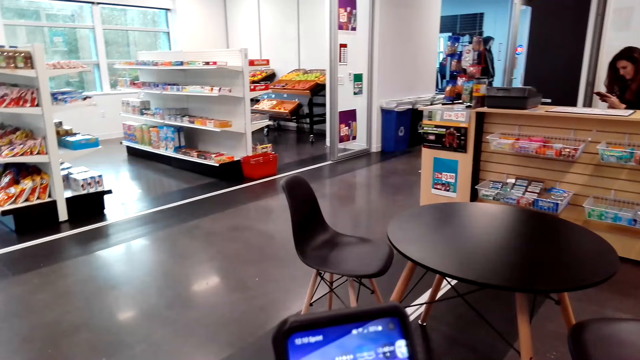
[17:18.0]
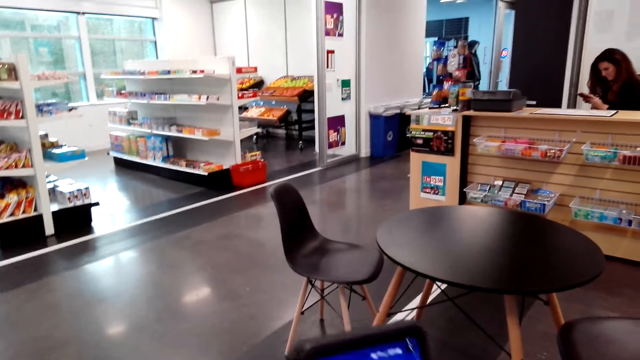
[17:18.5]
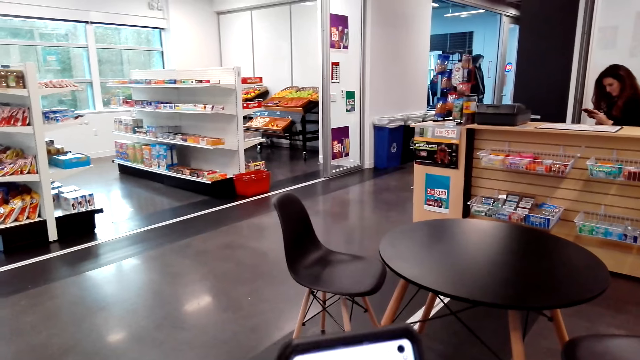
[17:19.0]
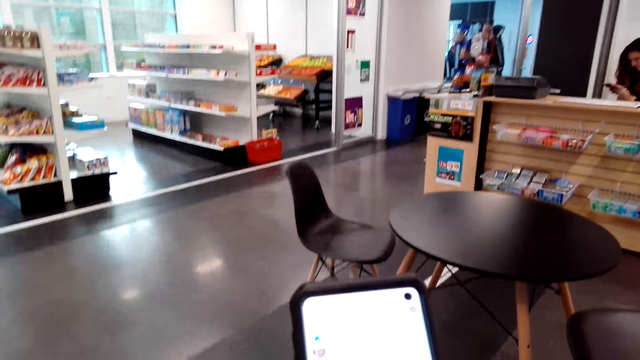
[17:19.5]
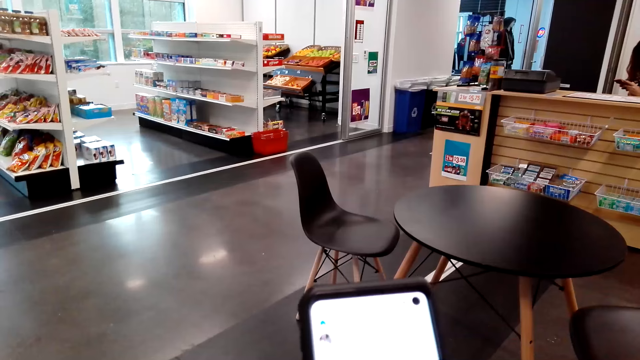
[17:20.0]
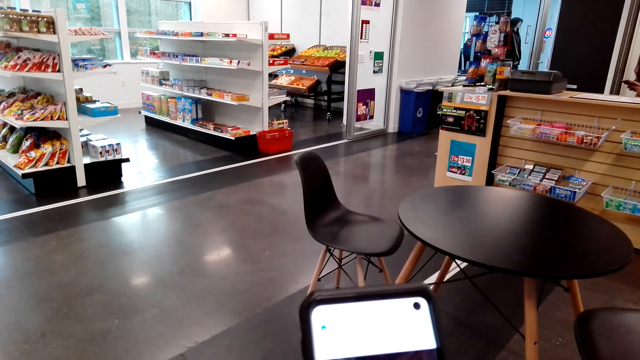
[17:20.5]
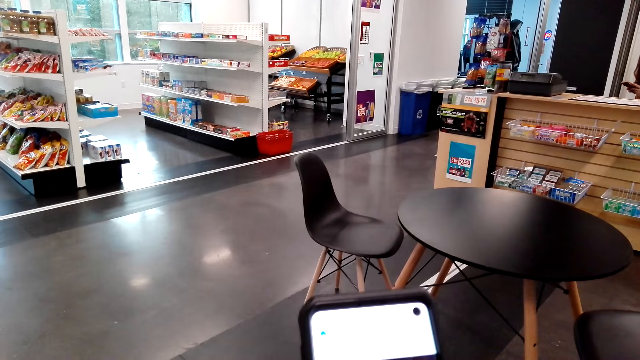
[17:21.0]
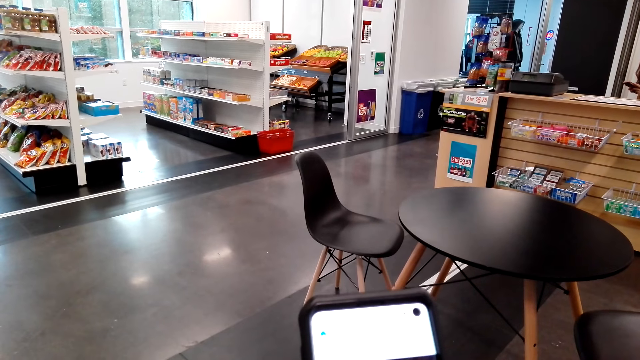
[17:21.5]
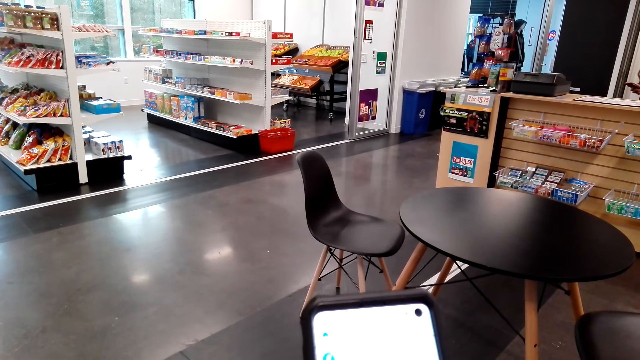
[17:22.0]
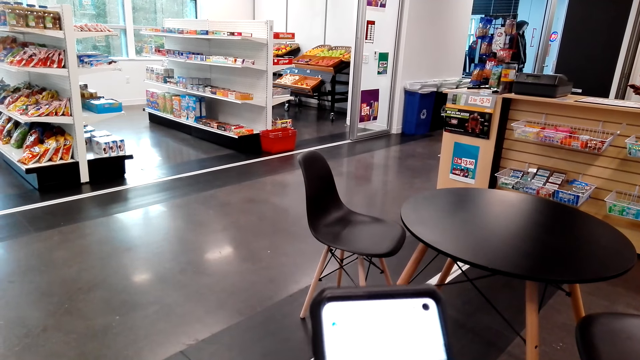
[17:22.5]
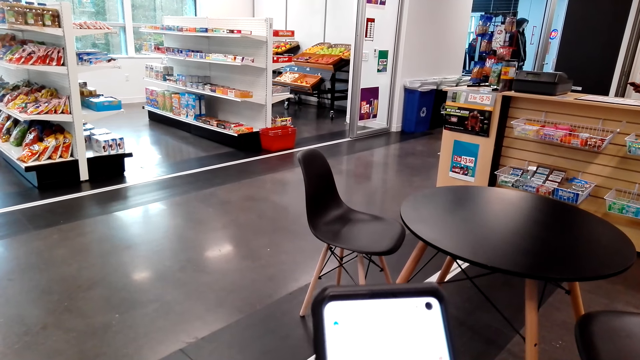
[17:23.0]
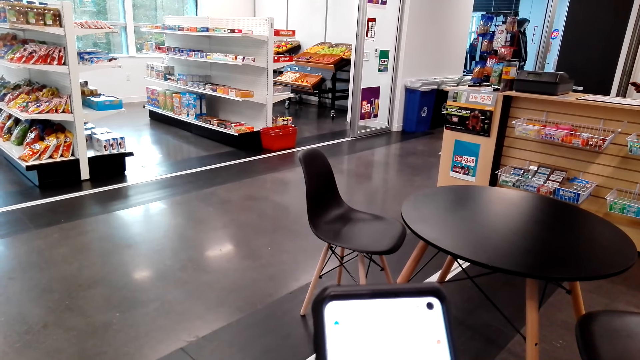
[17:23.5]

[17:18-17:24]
The camera wearer looks at the phone. They scroll through the phone.

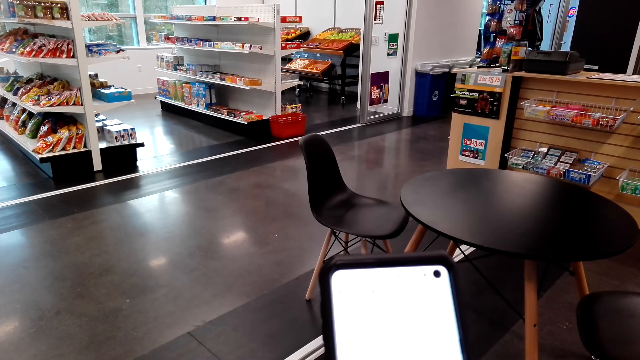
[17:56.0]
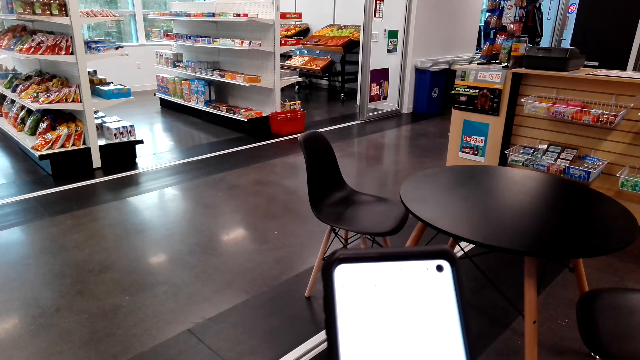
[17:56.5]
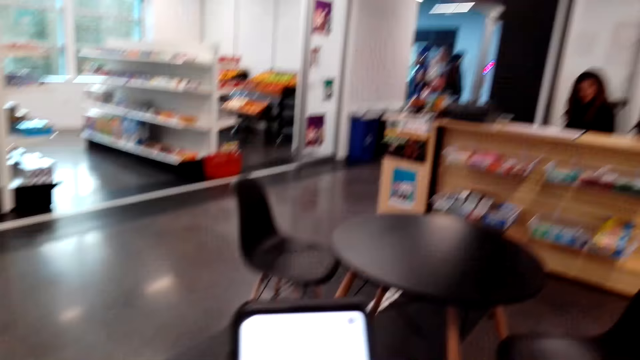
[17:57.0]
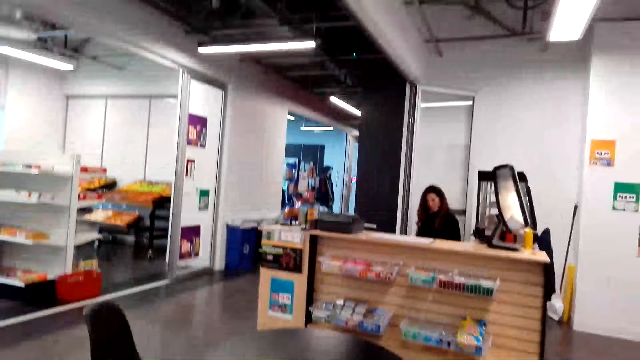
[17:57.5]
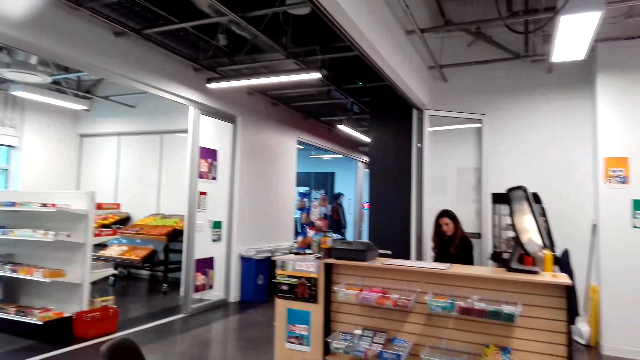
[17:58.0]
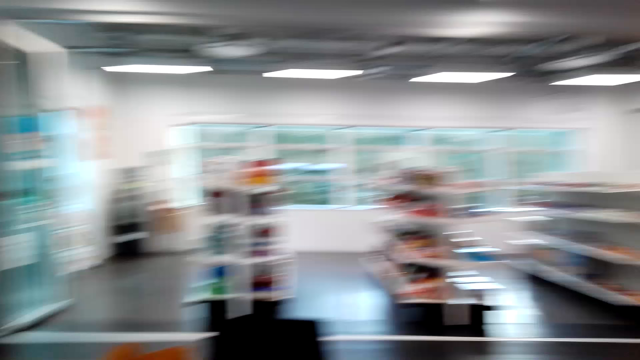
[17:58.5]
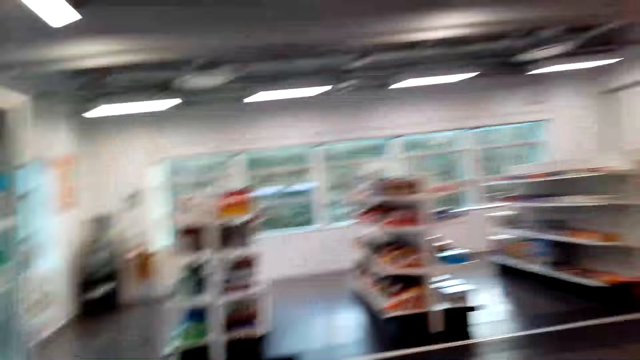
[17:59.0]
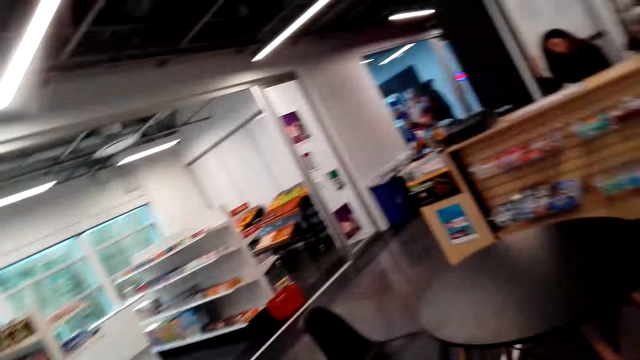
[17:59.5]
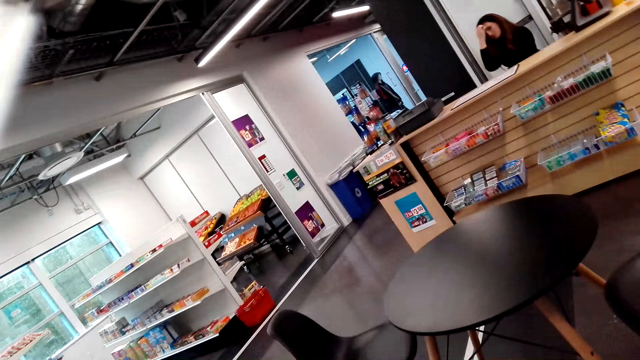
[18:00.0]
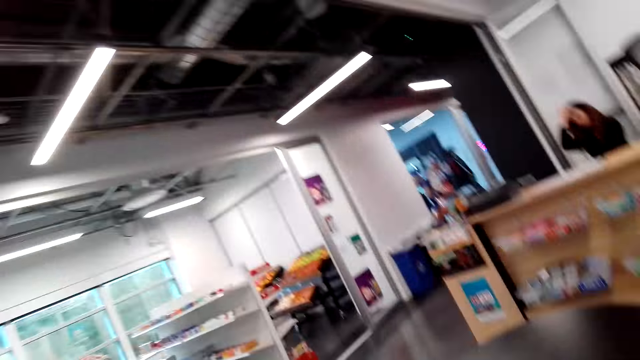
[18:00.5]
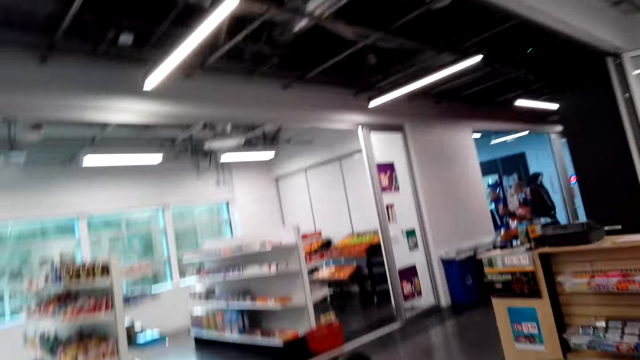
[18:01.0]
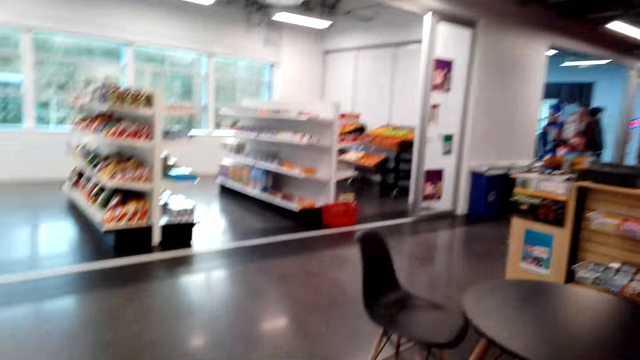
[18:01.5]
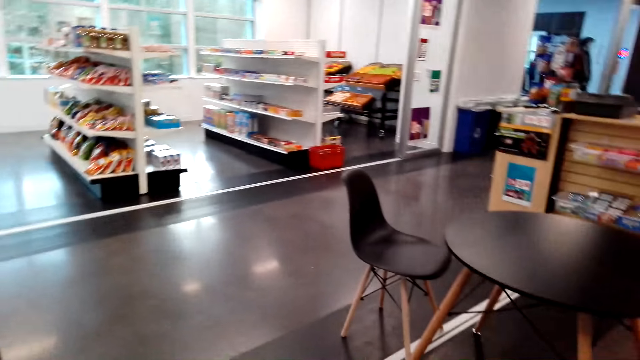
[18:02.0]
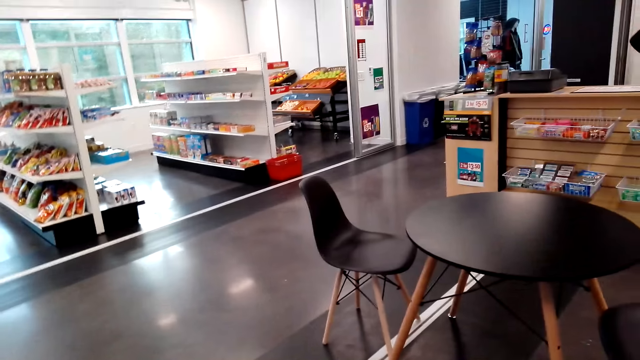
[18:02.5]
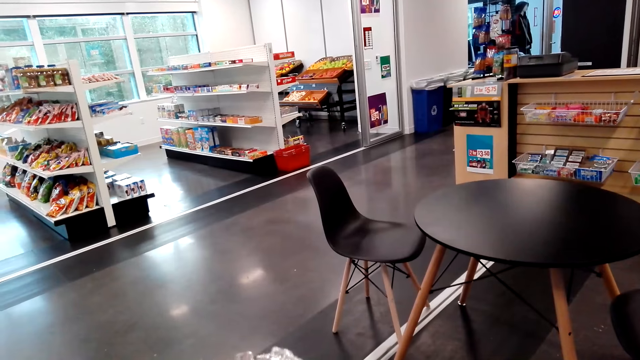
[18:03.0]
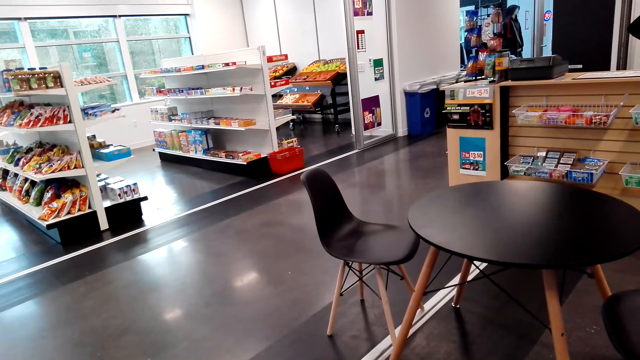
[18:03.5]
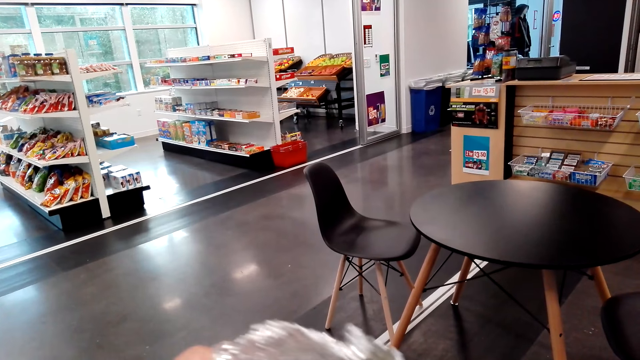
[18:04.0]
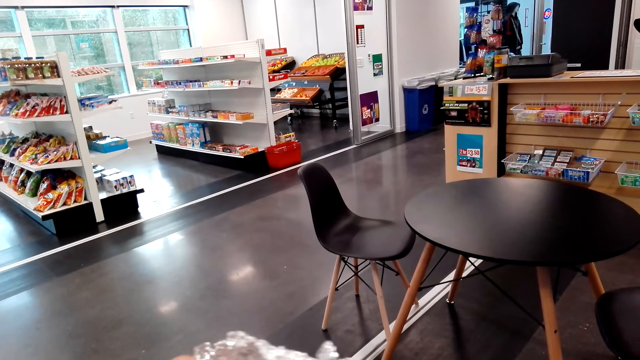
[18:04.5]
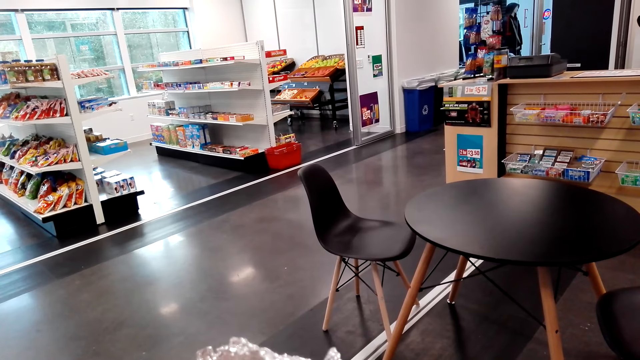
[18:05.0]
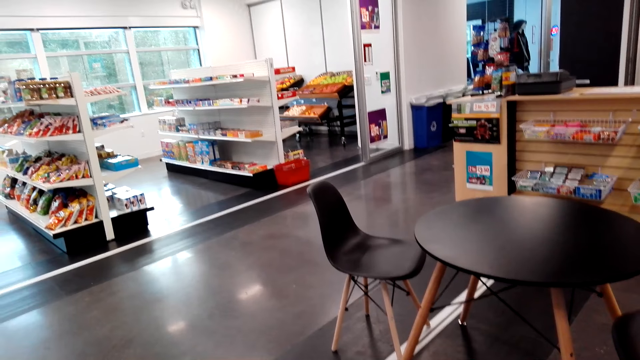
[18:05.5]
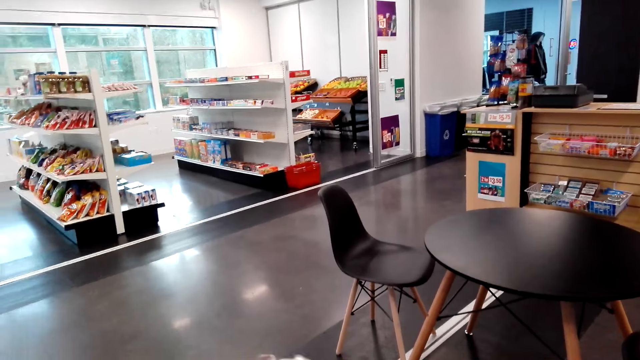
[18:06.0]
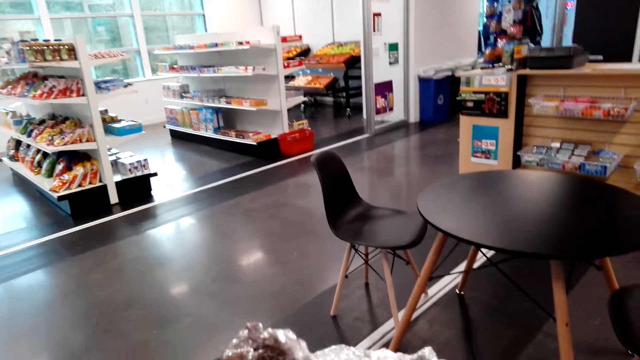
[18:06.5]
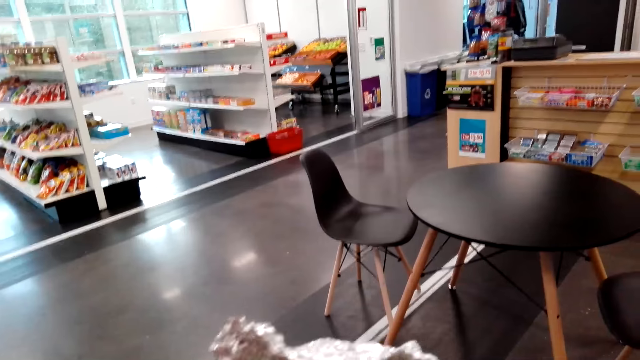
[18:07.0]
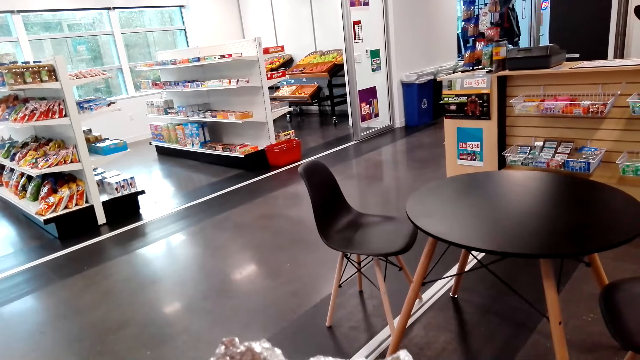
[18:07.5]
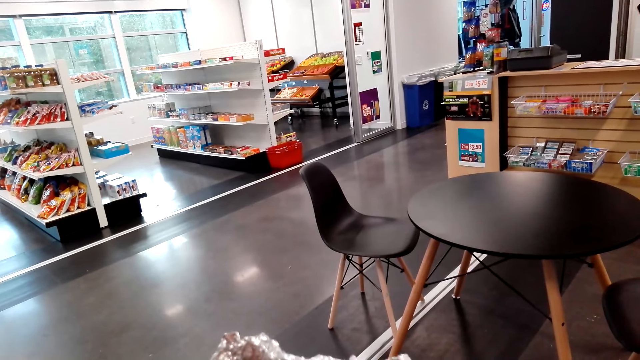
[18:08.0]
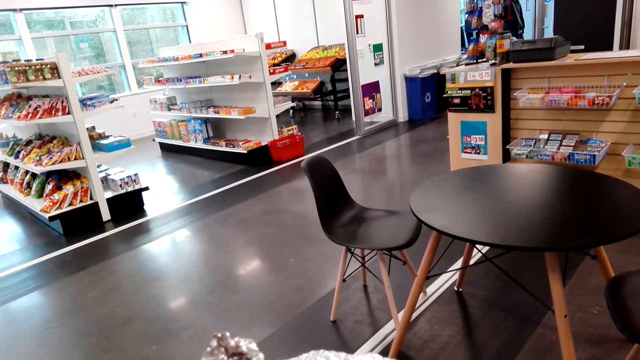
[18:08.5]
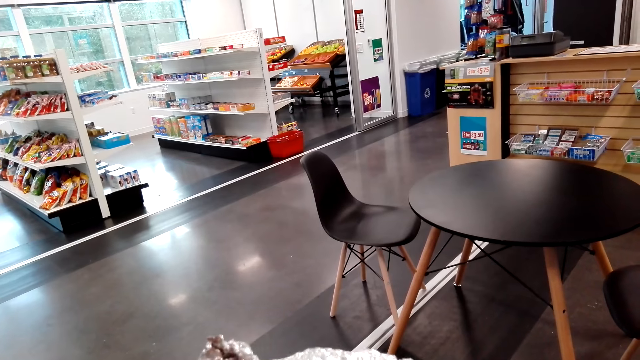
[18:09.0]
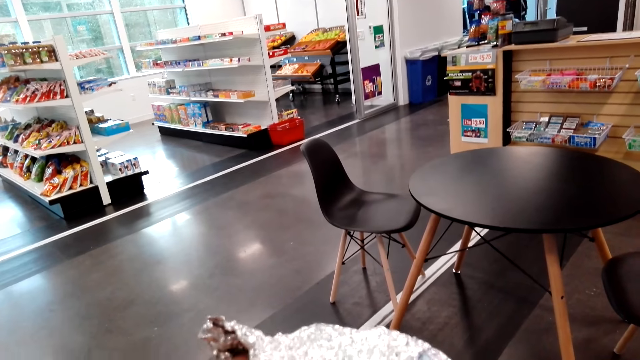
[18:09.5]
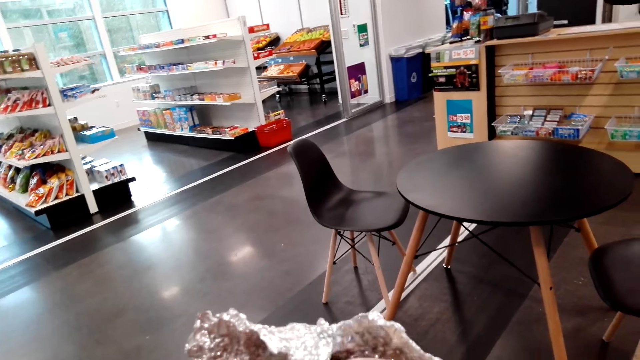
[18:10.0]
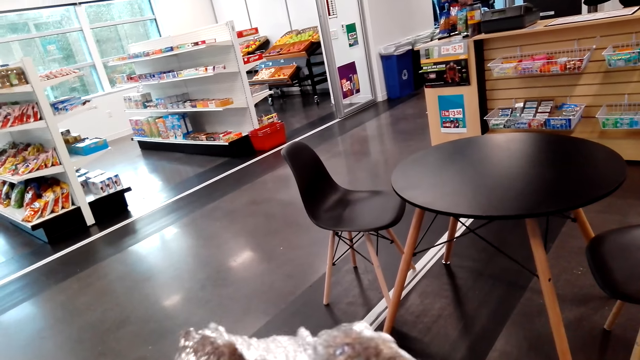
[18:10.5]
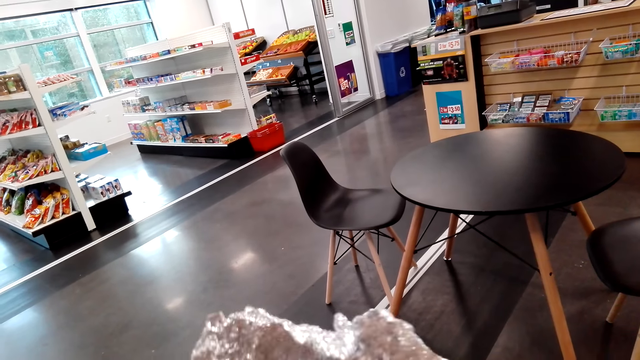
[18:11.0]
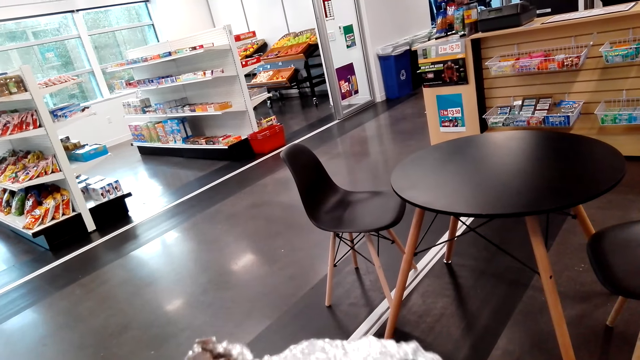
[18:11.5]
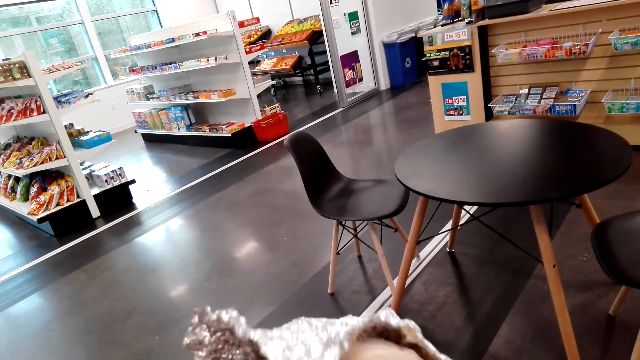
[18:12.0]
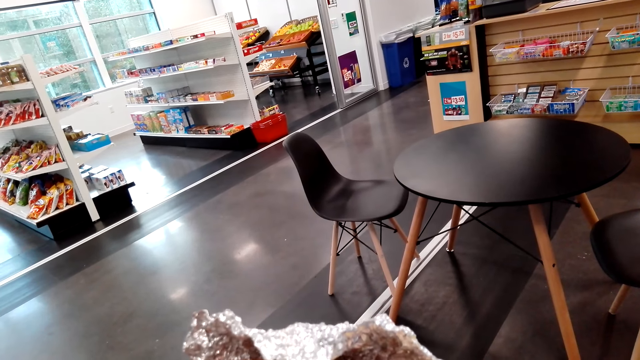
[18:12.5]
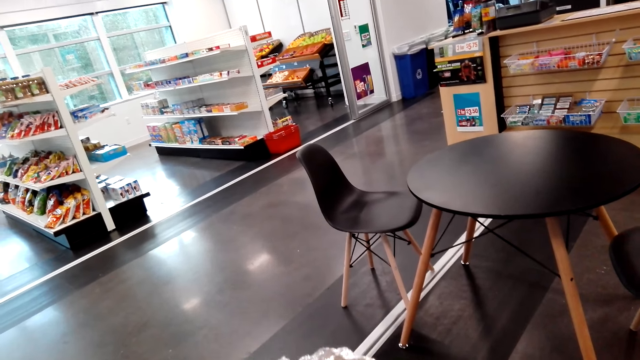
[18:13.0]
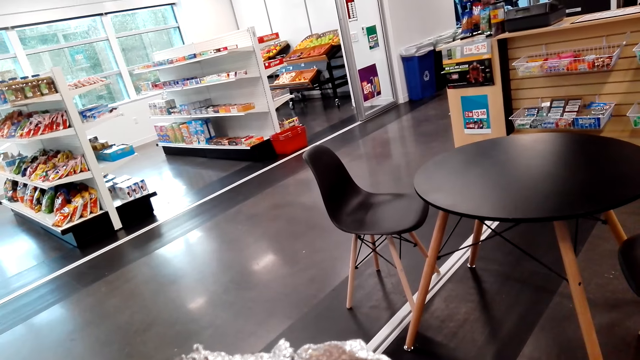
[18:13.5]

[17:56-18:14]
The camera wearer looks at a cashier. They look around. They hold something. They unwrap an aluminum foil.
